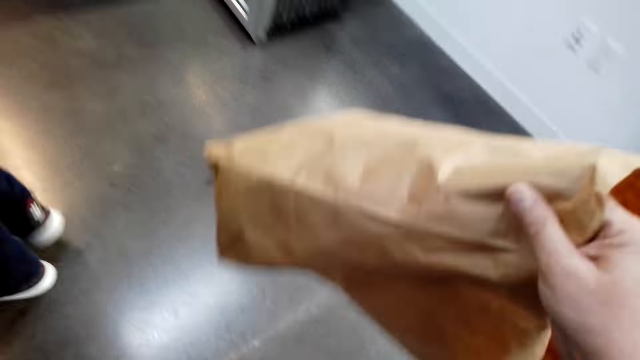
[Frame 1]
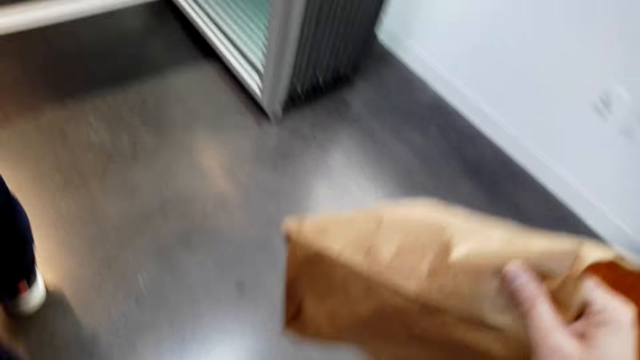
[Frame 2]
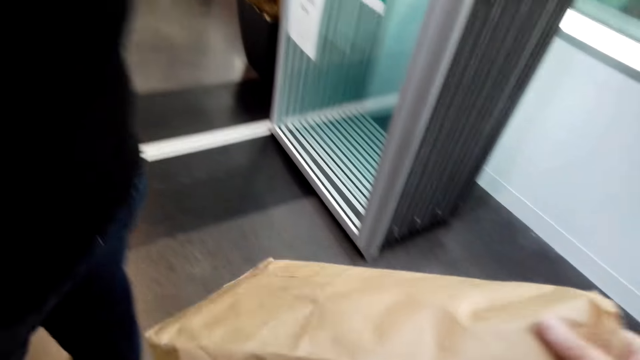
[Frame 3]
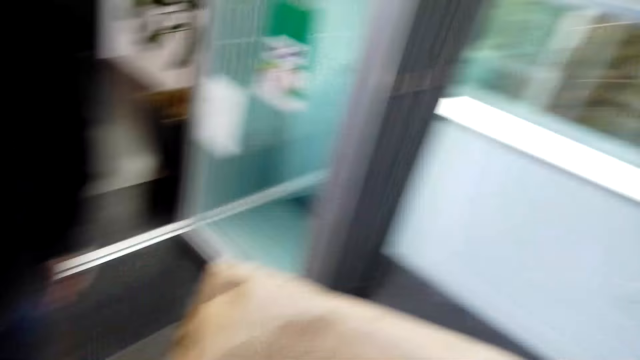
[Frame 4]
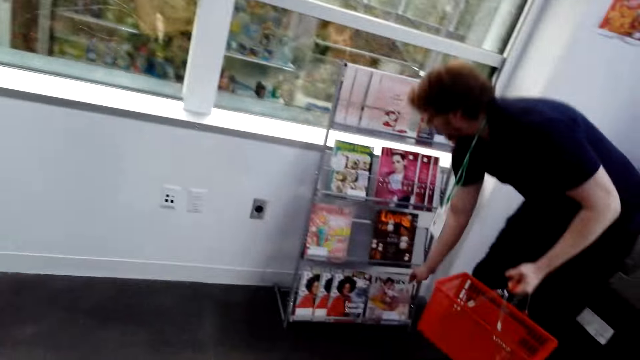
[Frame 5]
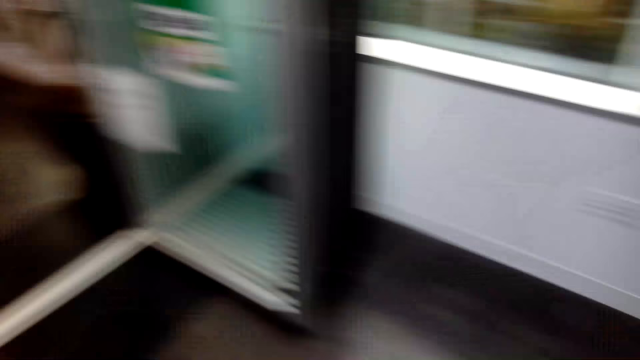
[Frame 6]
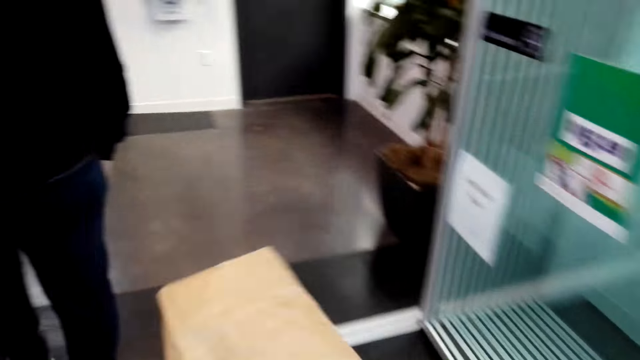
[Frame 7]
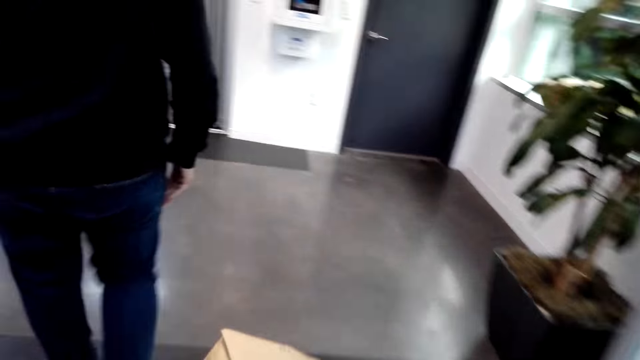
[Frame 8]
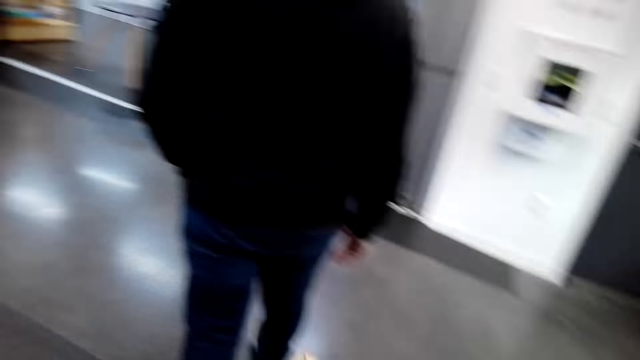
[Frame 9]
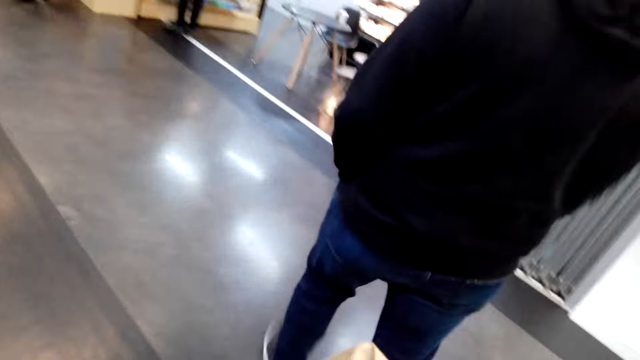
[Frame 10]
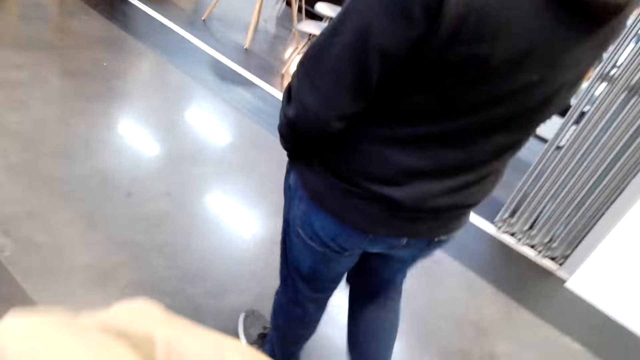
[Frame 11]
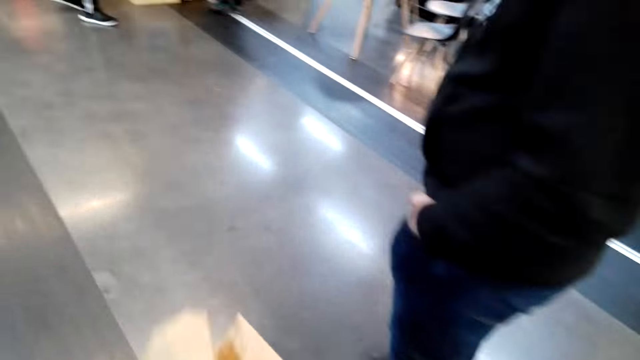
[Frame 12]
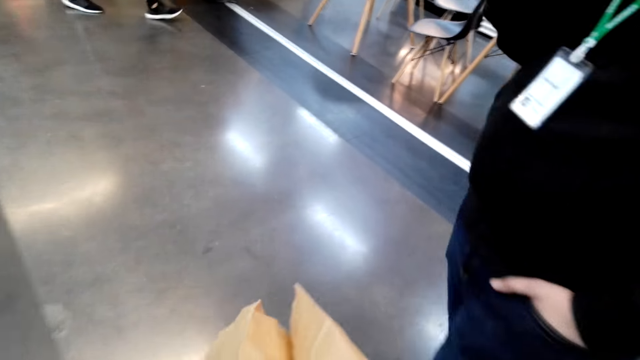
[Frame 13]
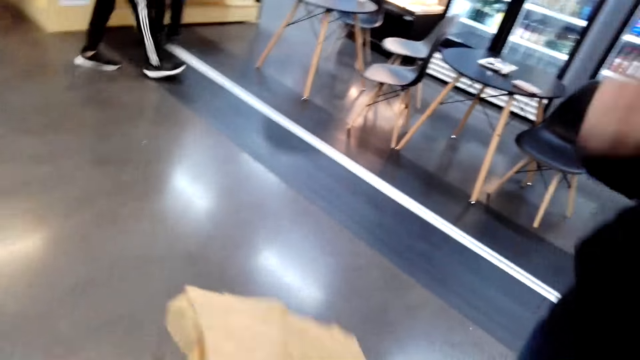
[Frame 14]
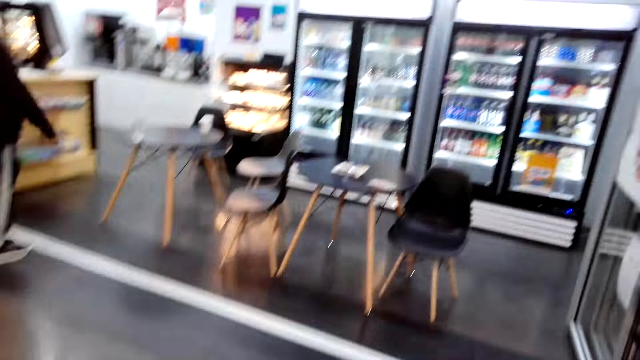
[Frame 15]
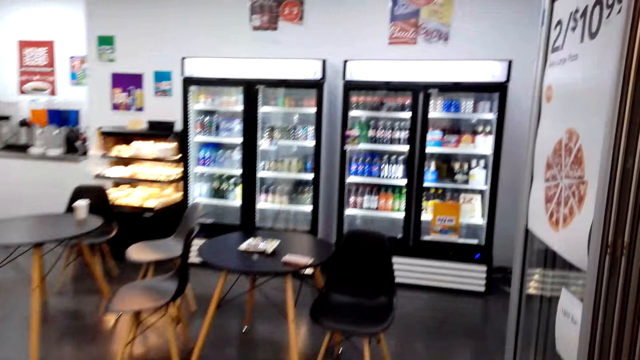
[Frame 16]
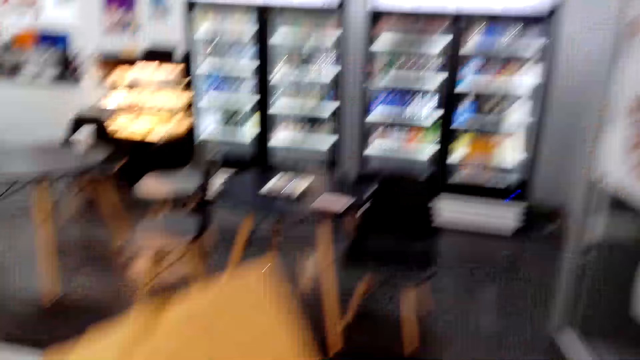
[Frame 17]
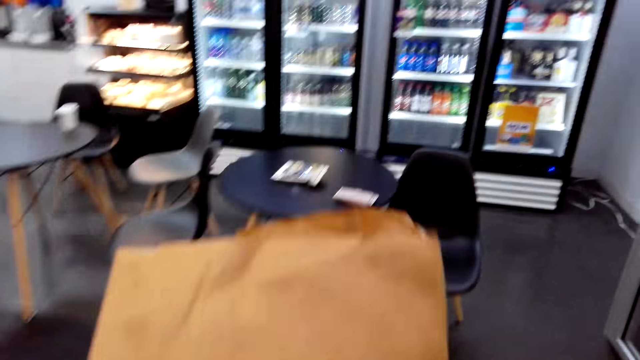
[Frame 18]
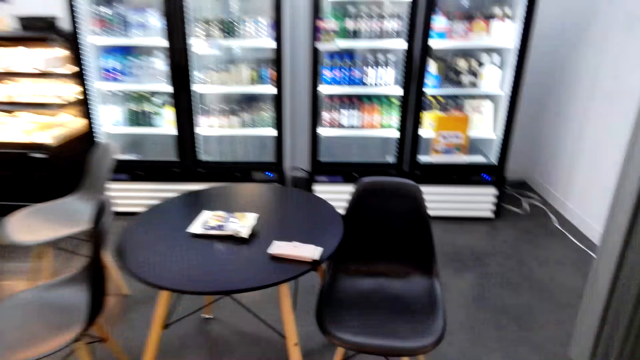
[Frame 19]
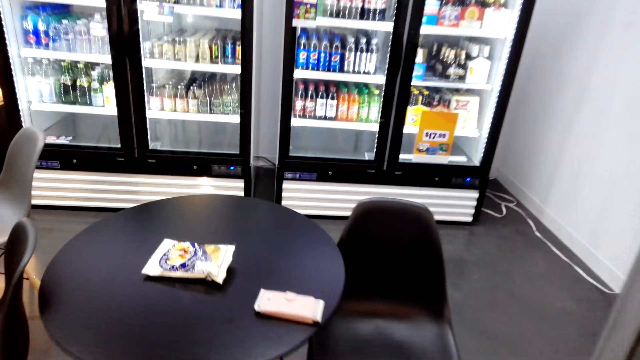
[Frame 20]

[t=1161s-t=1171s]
The camera wearer walks around and holds the shopping bag.

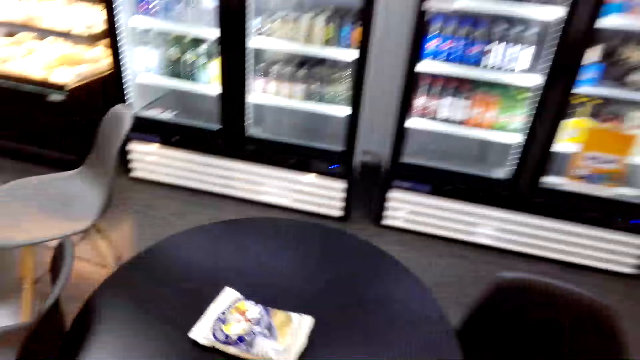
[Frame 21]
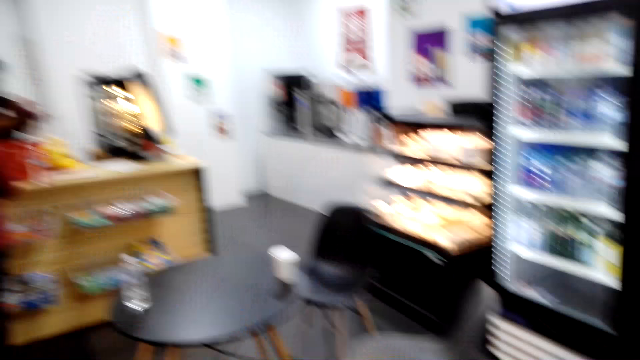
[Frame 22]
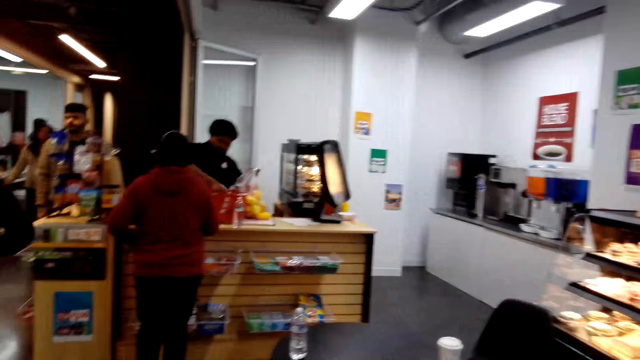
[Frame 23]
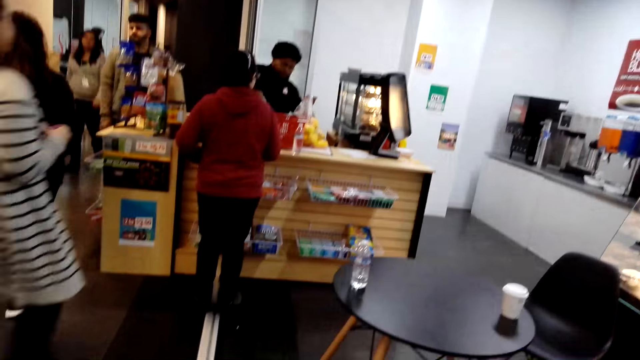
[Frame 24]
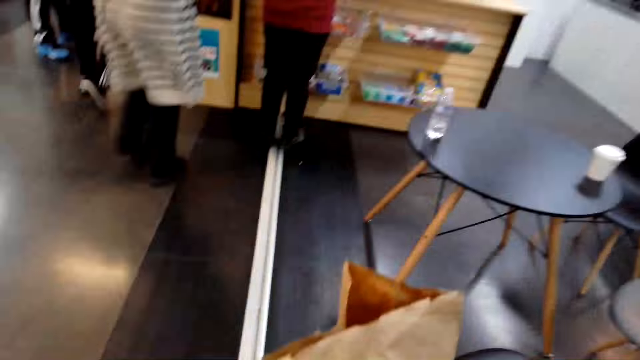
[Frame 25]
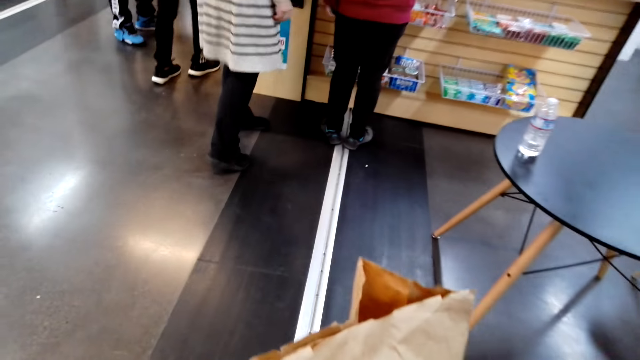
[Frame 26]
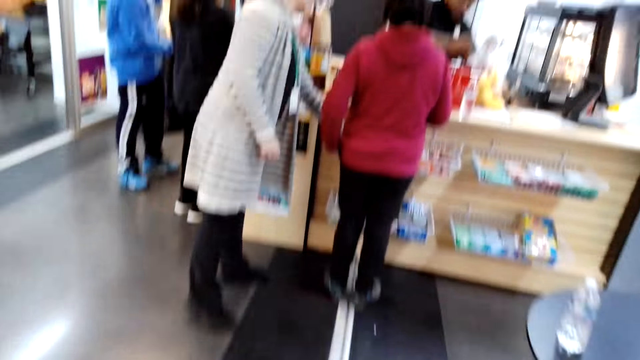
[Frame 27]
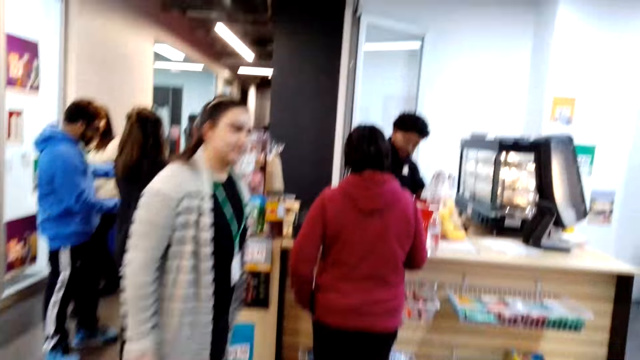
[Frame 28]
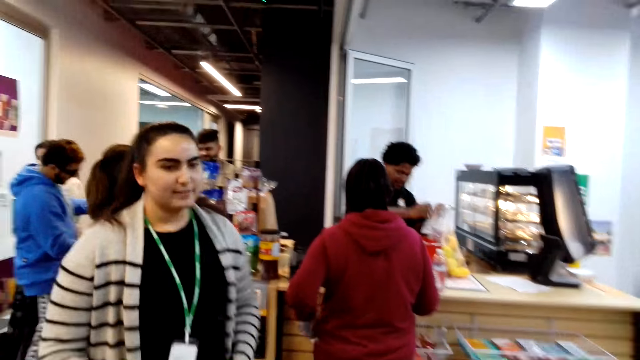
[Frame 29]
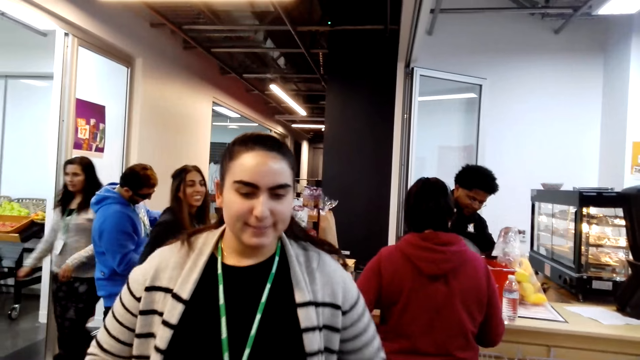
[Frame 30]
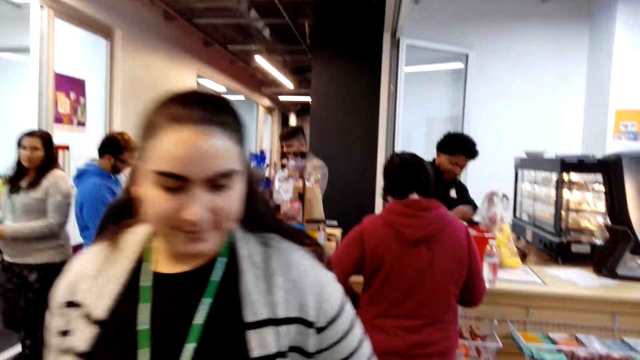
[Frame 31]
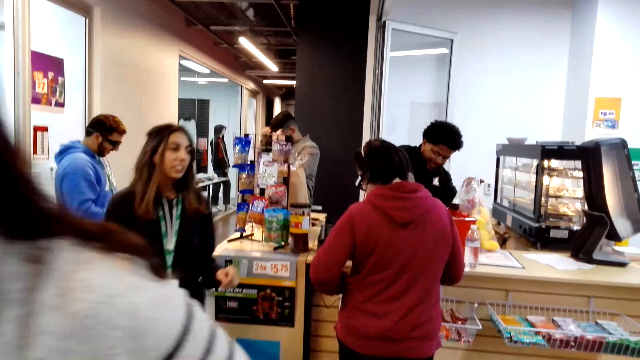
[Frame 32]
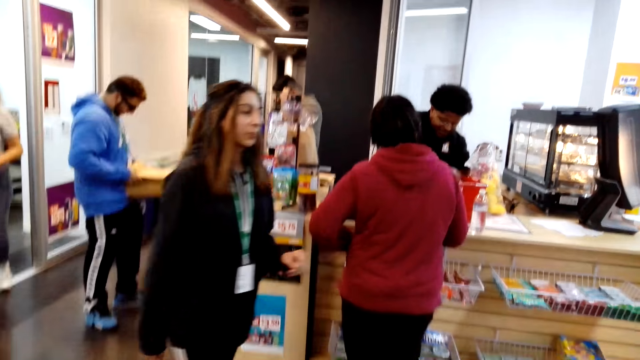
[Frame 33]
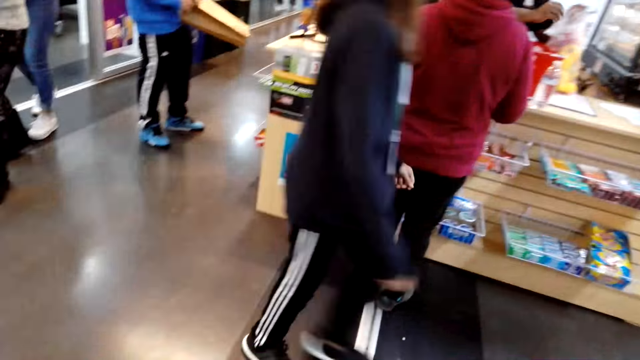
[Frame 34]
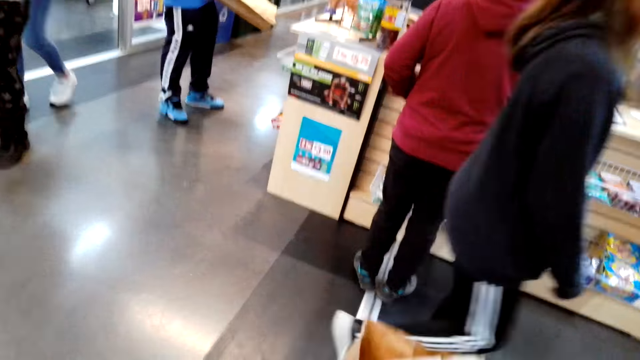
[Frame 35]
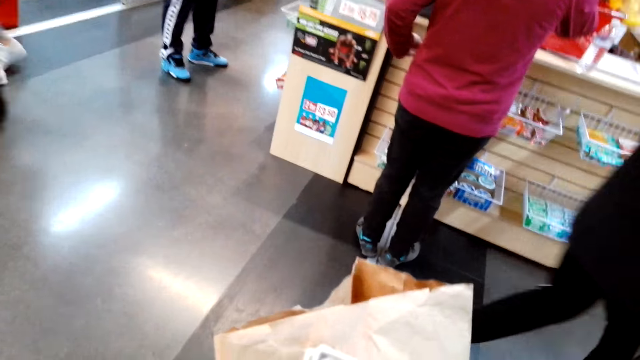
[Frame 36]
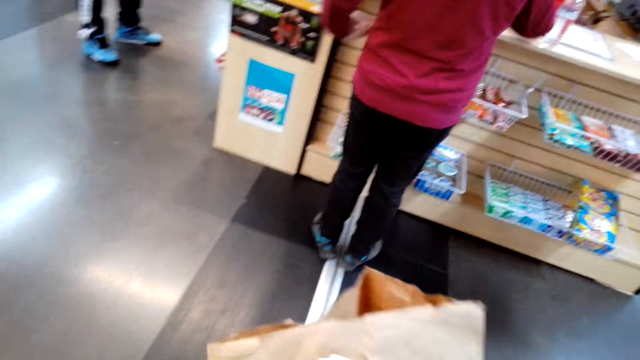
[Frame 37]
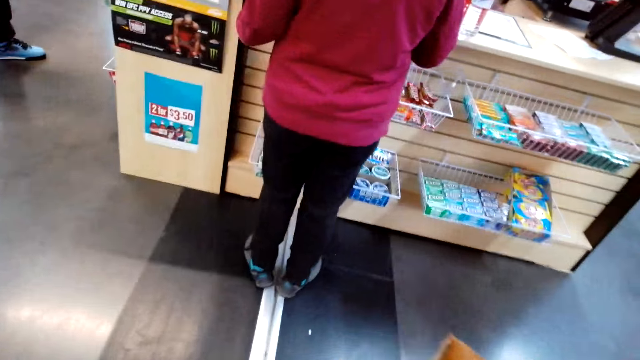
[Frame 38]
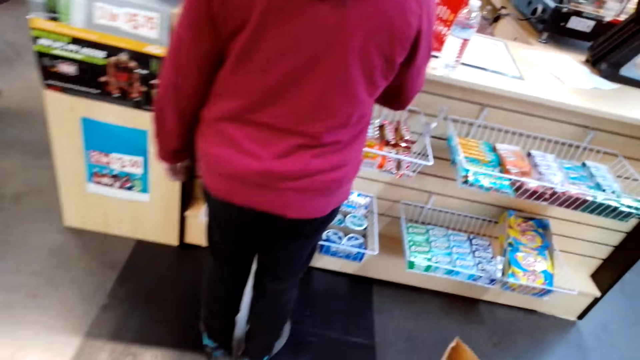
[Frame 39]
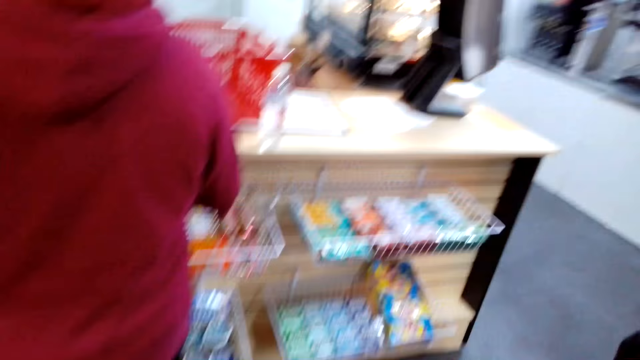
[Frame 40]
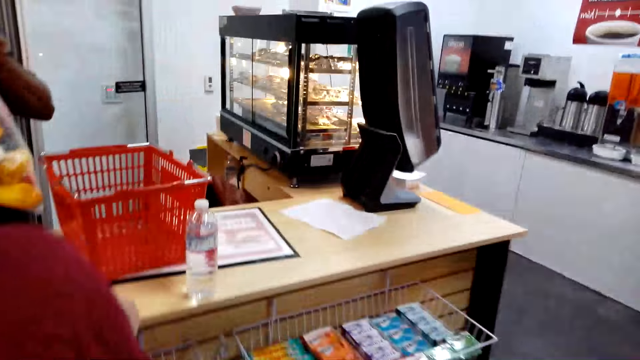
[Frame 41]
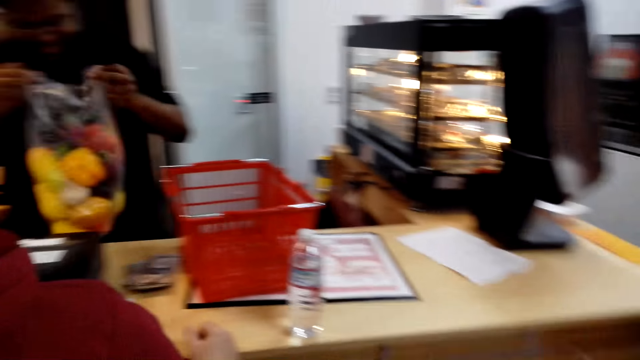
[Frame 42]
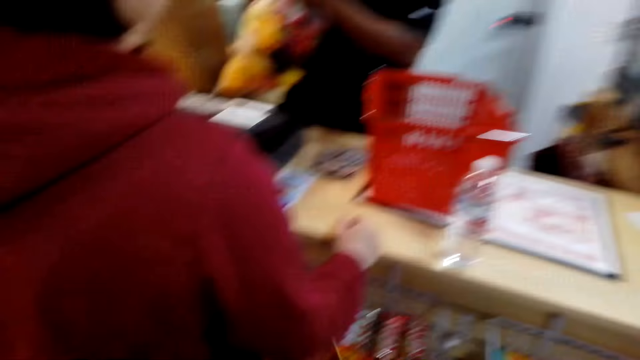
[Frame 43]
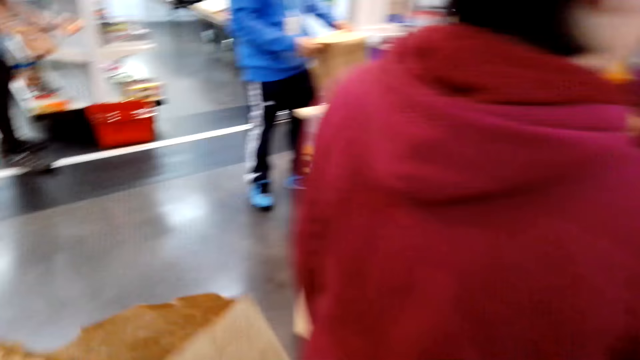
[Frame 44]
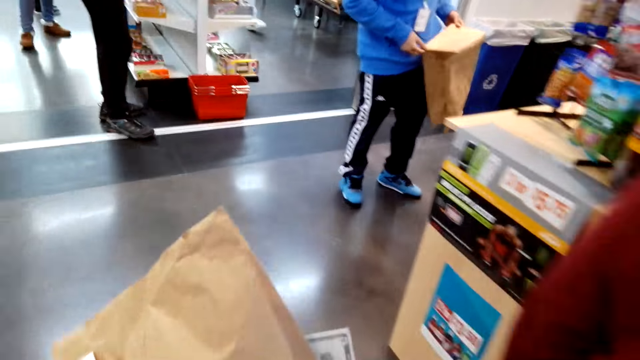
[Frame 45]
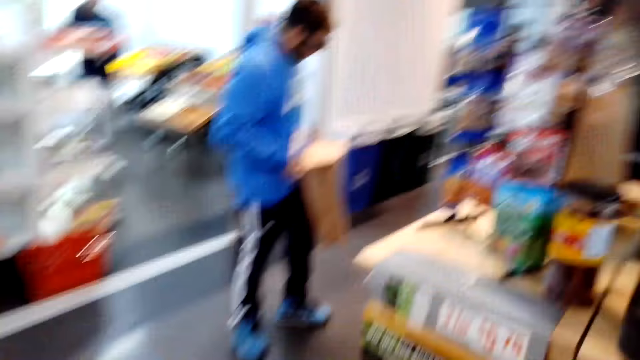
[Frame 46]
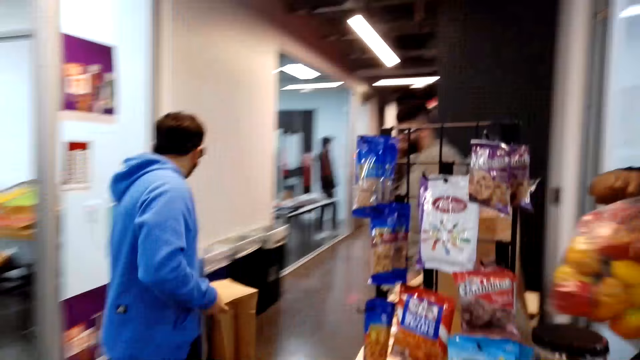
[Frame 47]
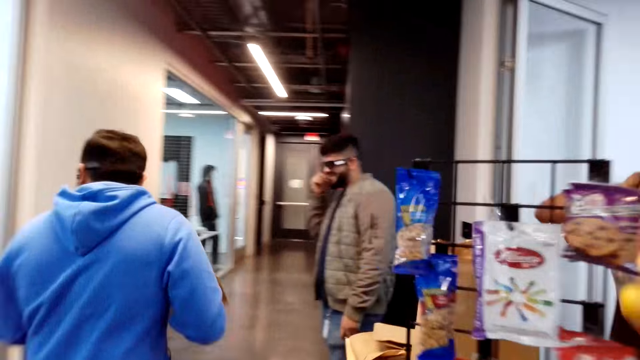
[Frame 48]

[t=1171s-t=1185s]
The camera wearer holds the shopping bag and walks around. A lady walks around. The camera wearer looks around.
